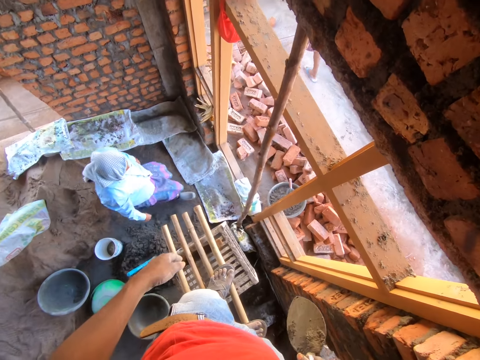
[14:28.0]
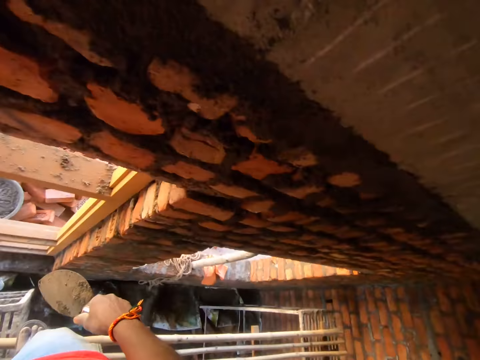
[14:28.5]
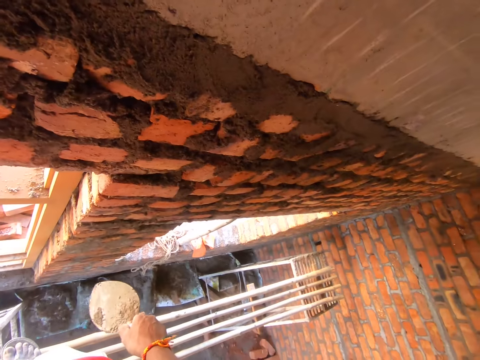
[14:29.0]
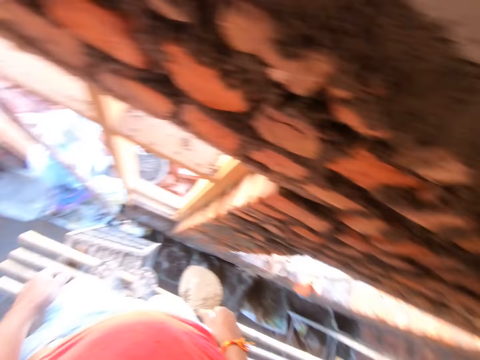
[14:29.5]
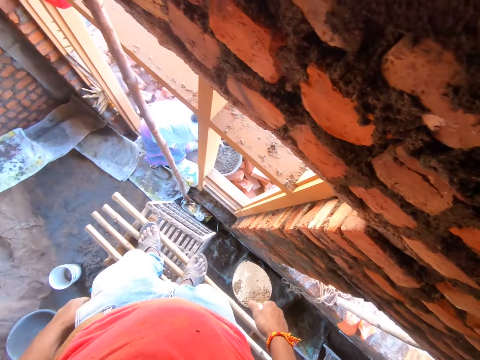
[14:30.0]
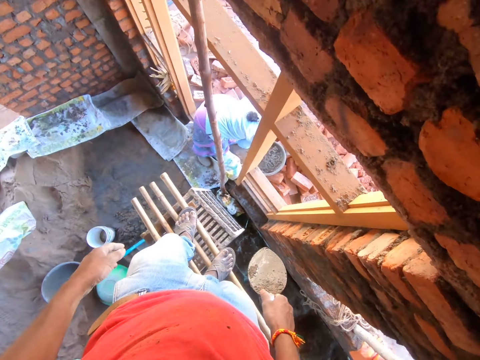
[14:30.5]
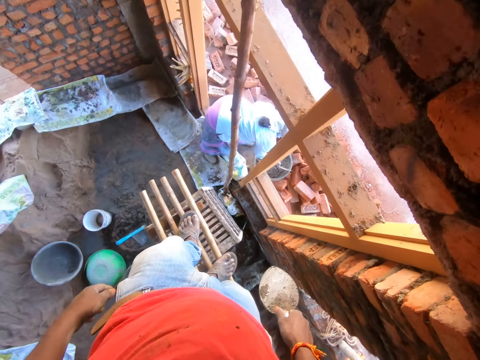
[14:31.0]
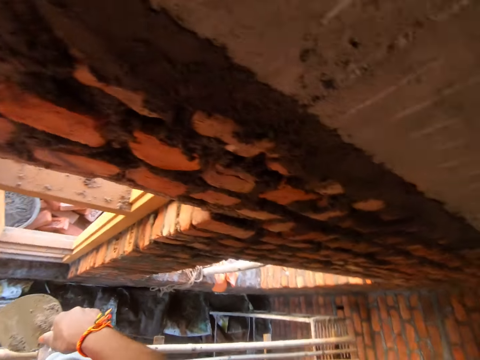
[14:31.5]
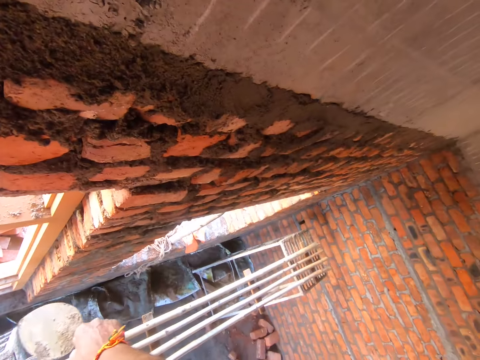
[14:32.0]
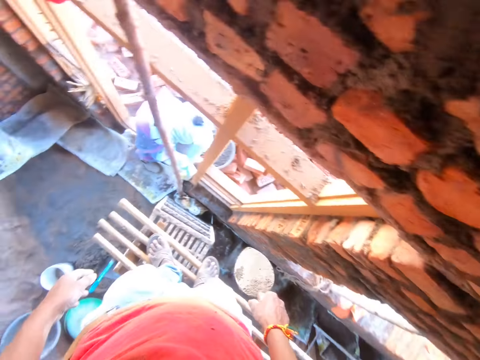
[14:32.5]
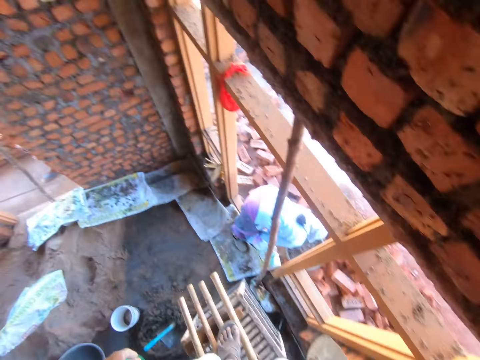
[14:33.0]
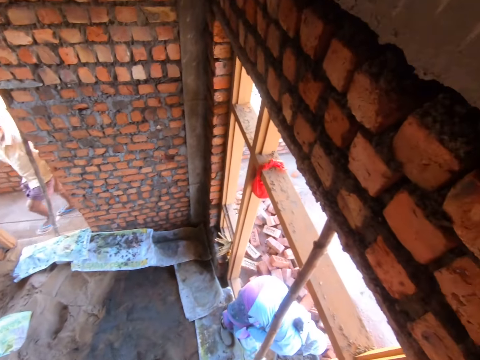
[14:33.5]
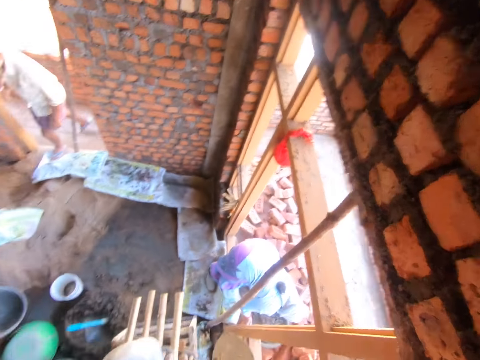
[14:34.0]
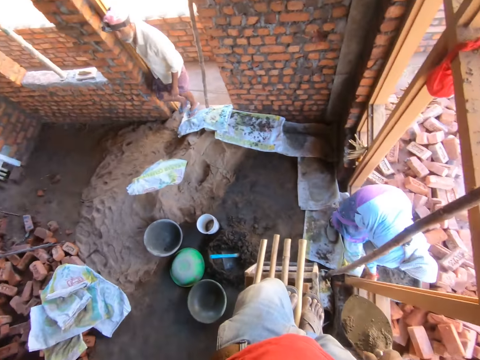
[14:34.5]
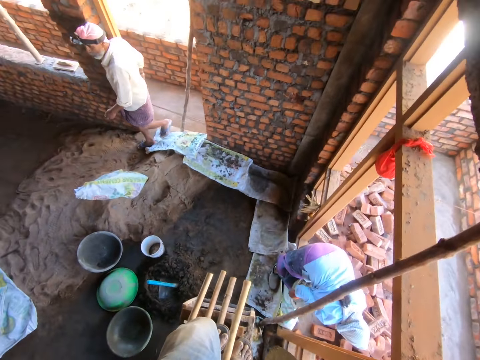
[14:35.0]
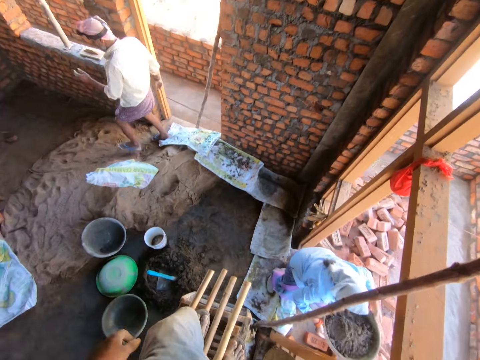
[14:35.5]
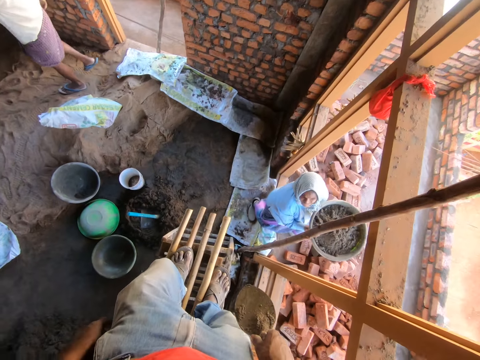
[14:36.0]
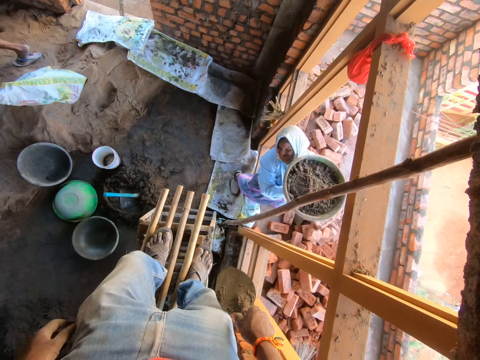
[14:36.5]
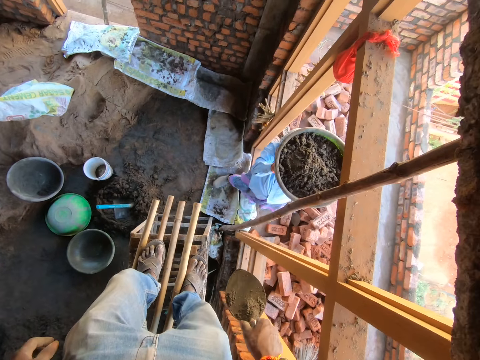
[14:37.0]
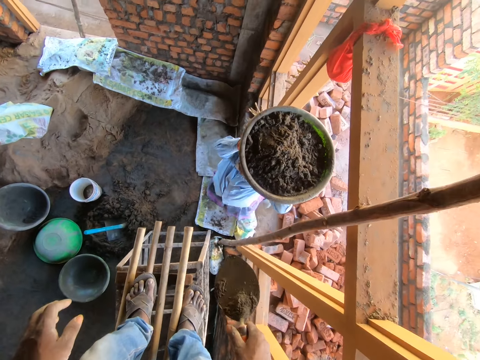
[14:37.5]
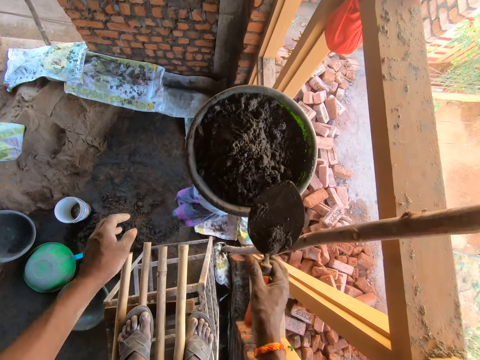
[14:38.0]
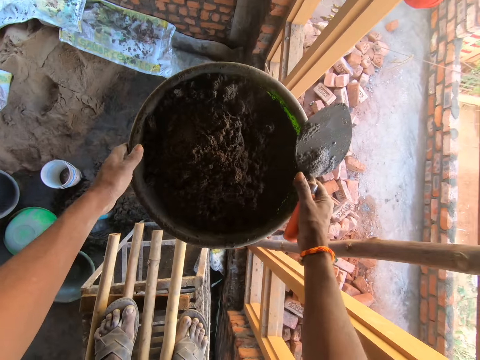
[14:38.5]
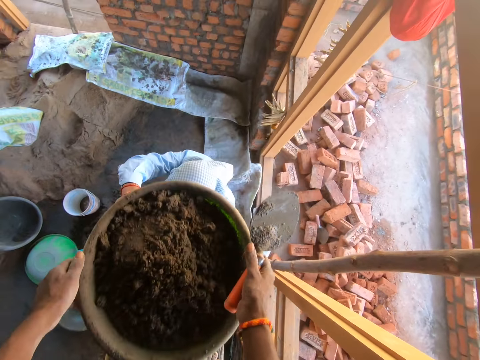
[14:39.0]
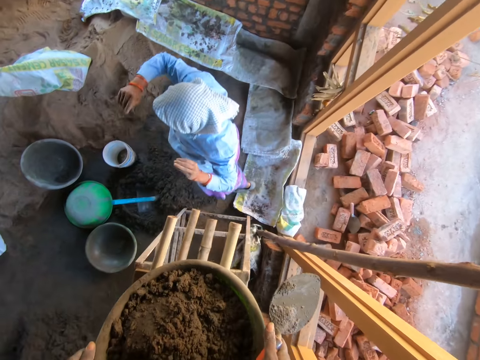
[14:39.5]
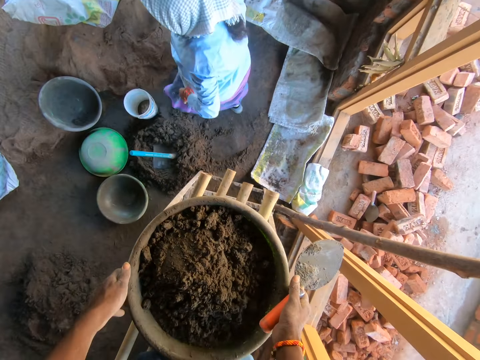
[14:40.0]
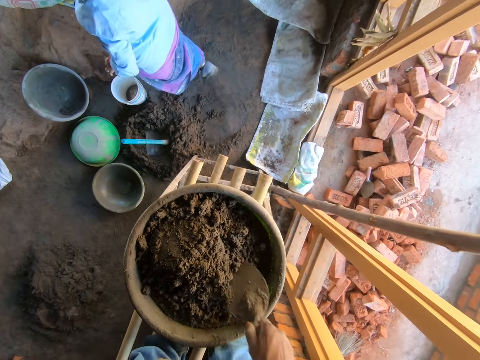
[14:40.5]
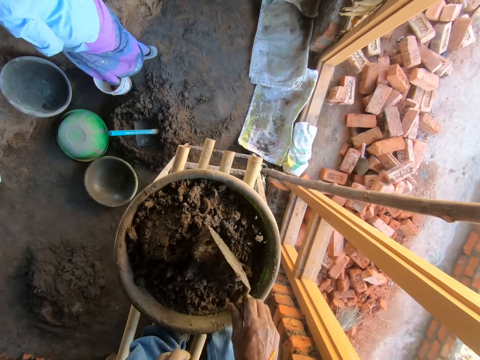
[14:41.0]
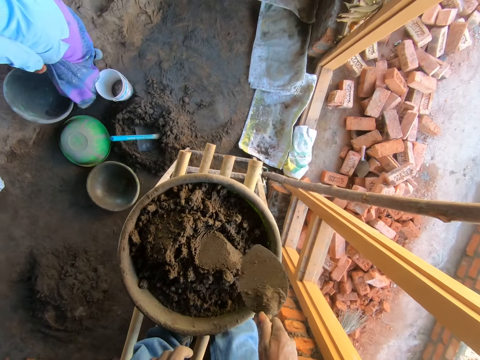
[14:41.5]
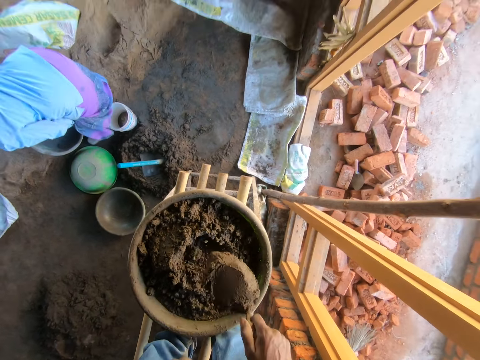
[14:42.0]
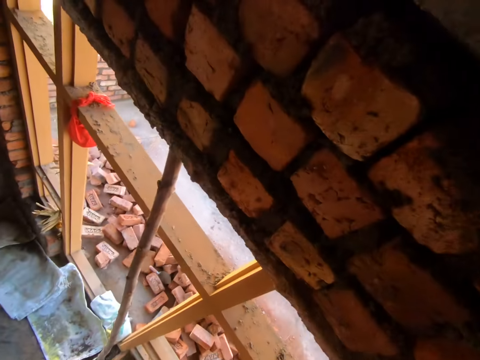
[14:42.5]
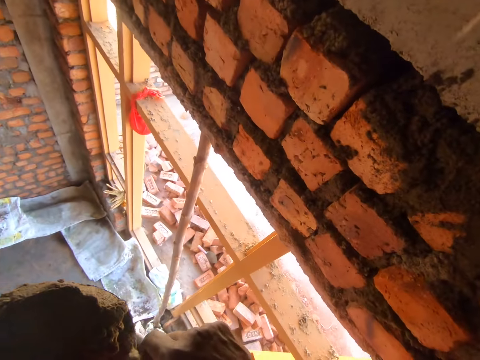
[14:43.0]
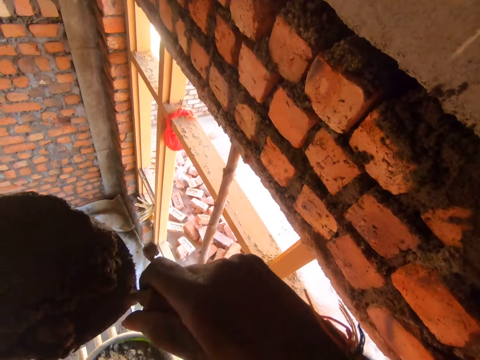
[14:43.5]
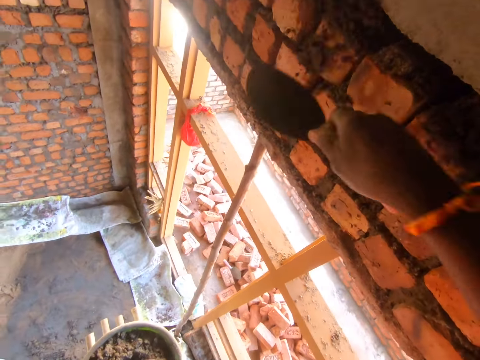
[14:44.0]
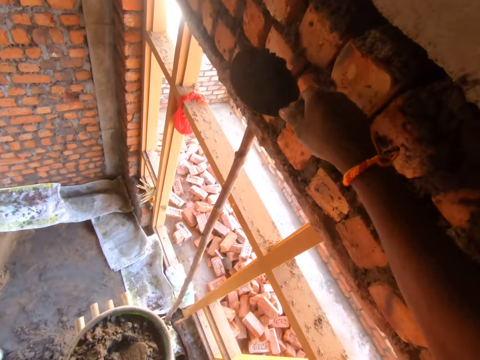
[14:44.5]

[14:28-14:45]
The woman walks out of the room. The camera wearer looks around the room. The woman touches the basin with the cement mixture and picks up the basin with the concrete soil. Another person enters the room. The woman carries the basin with the cement mixture. The camera wearer picks up the basin with the concrete soil from the woman. They talk to the woman. They put the basin with the cement mixture on the wood plank ladder. They mix the concrete soil with a trowel. They scoop the concrete soil with the trowel. They throw the concrete on the wall with the trowel.

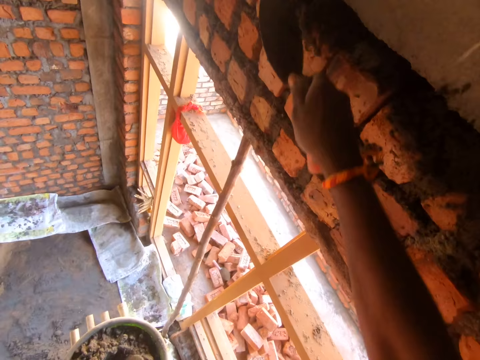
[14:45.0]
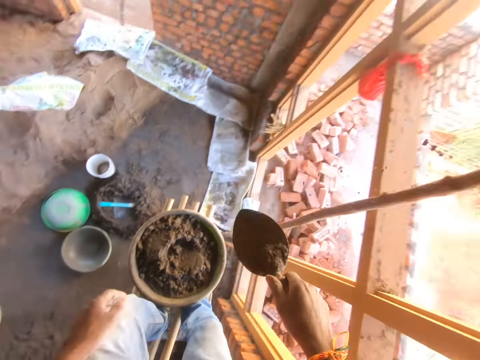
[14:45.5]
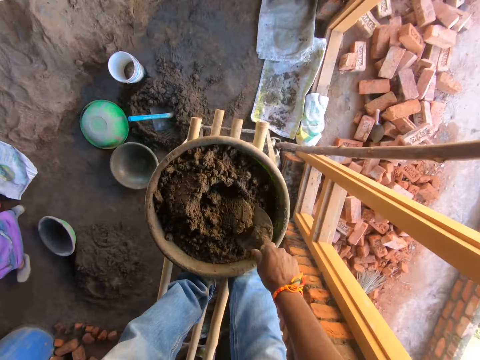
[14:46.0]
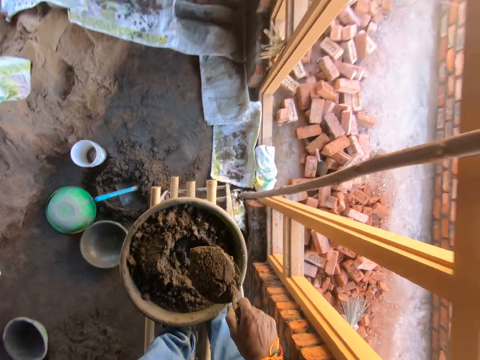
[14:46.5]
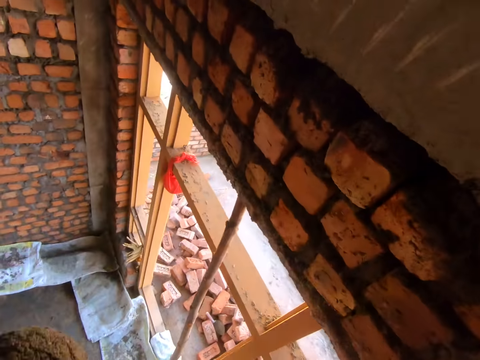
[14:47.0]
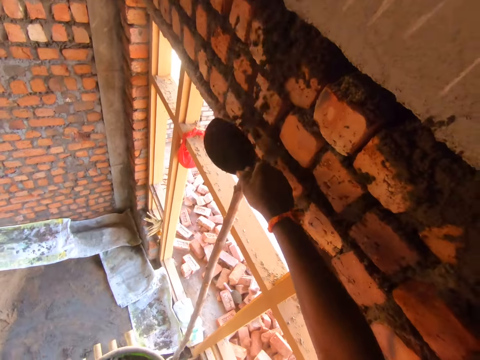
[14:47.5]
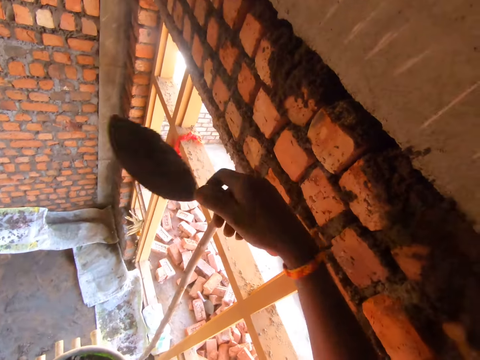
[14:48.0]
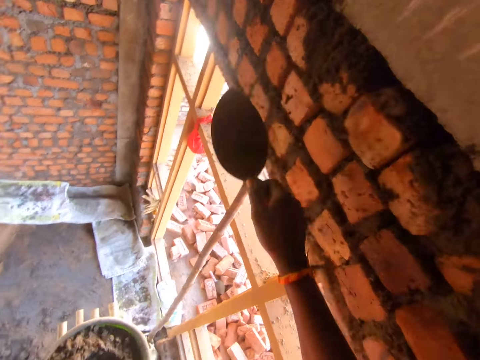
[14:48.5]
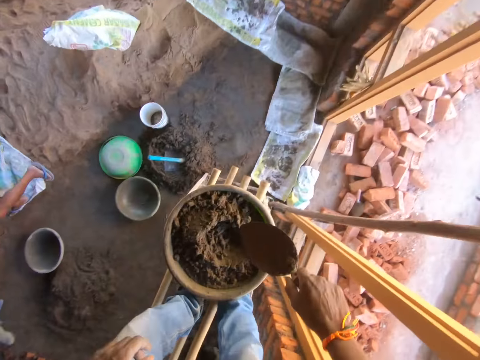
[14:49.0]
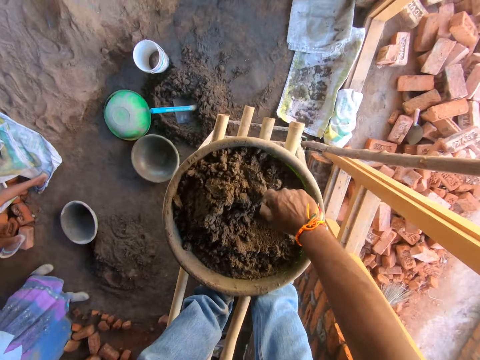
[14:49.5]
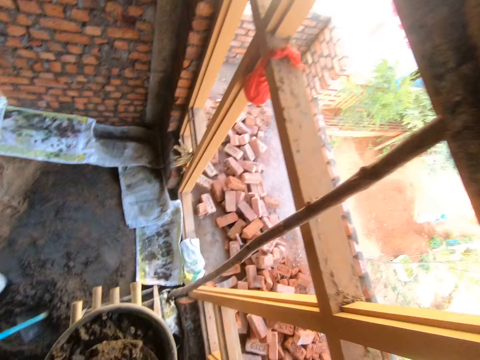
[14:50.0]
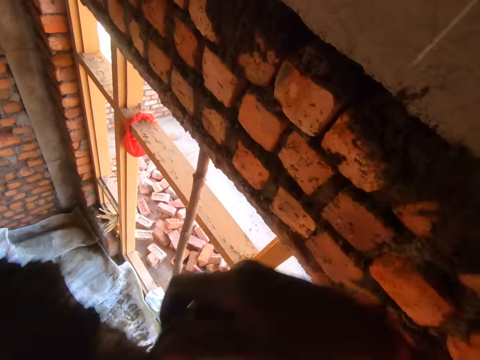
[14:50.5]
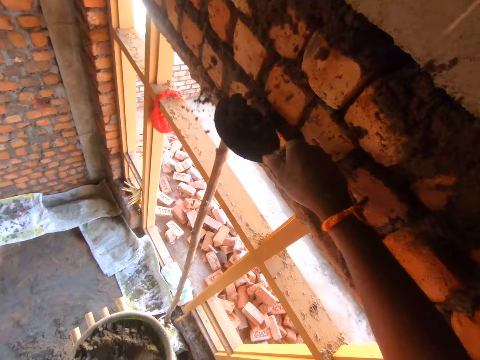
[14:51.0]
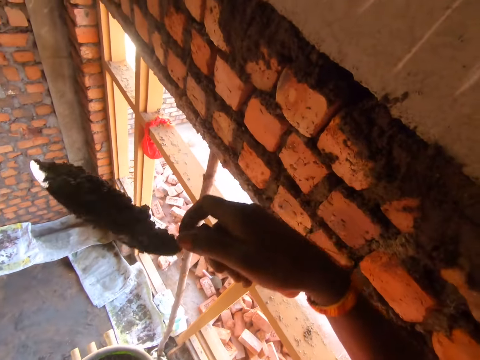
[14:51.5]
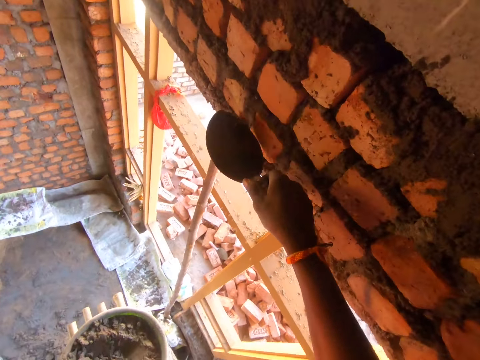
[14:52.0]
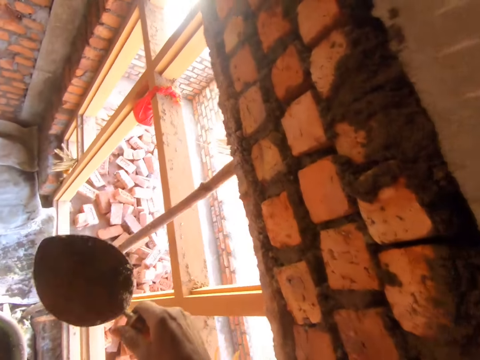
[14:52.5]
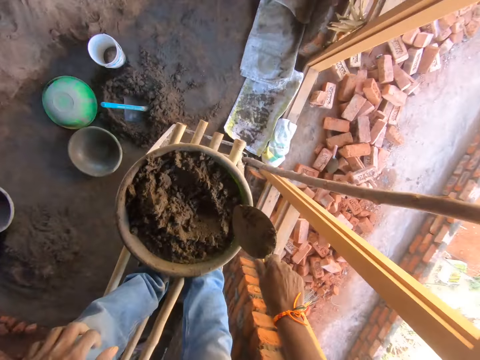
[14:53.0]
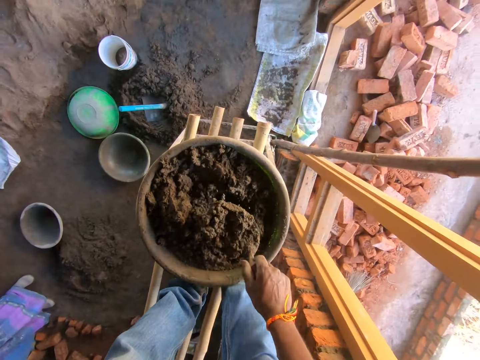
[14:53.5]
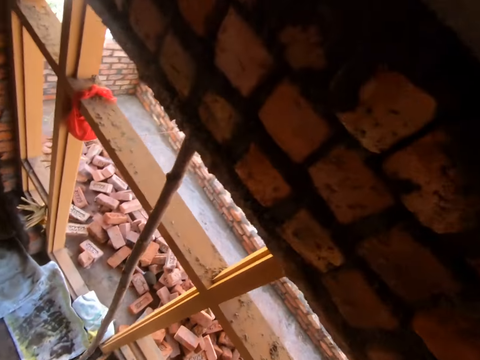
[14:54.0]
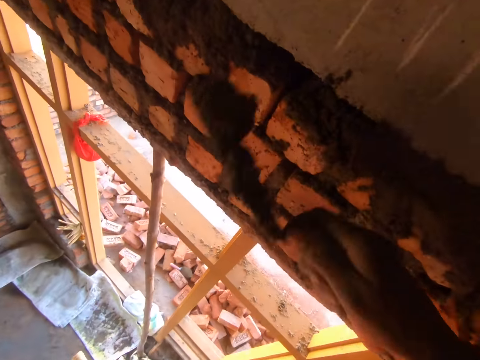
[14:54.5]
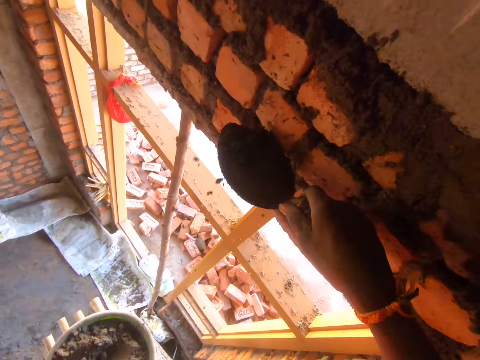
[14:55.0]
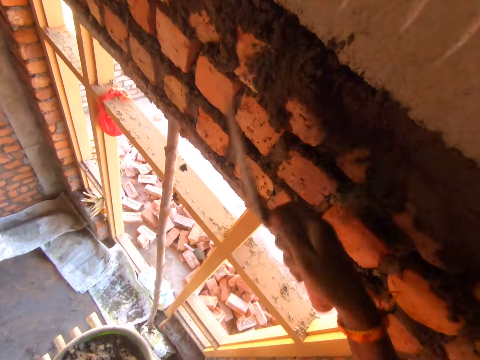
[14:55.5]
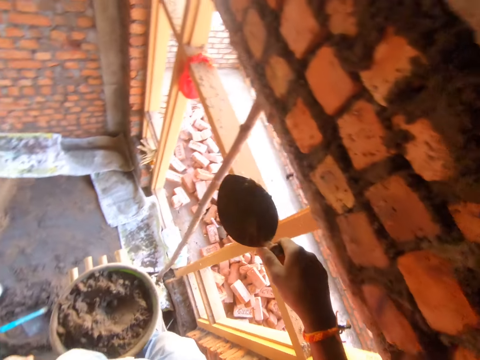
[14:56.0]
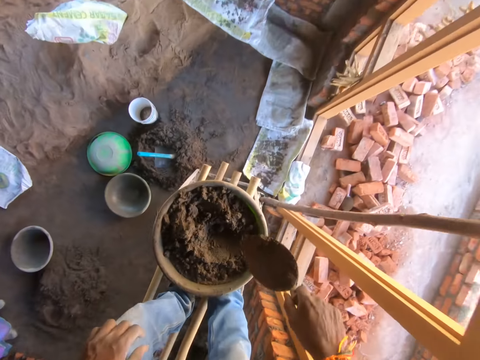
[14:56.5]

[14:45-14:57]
The camera wearer scoops the concrete with a trowel. They throw the concrete on the wall with the trowel. They scoop the concrete with the trowel. They throw the concrete on the wall with the trowel. They scoop the concrete with the trowel. They throw the concrete on the wall with the trowel.
